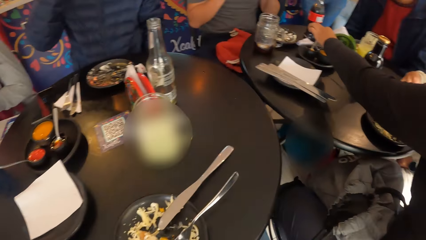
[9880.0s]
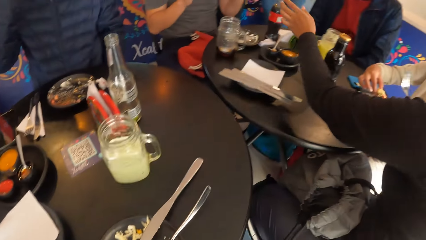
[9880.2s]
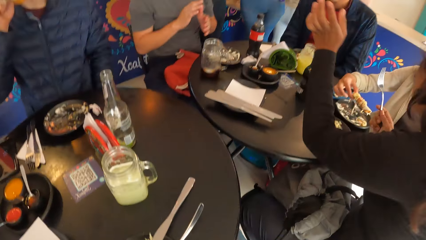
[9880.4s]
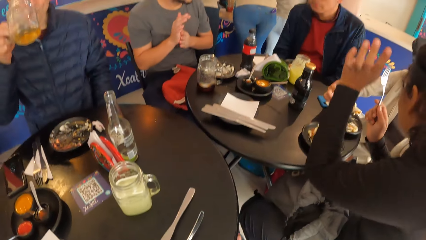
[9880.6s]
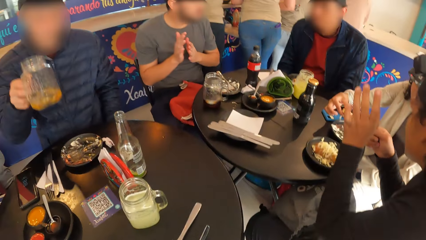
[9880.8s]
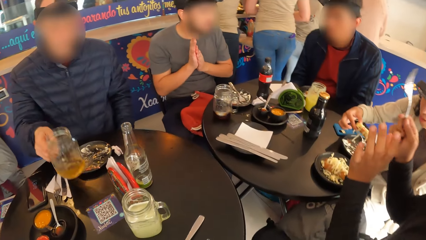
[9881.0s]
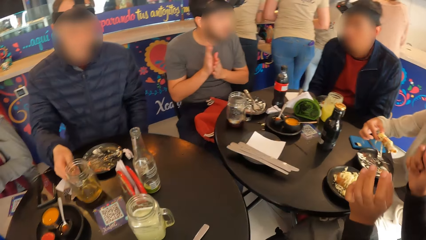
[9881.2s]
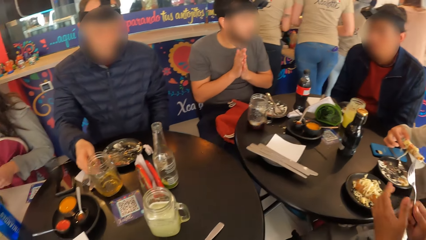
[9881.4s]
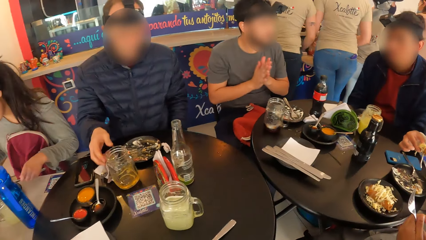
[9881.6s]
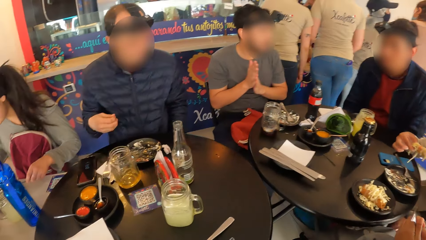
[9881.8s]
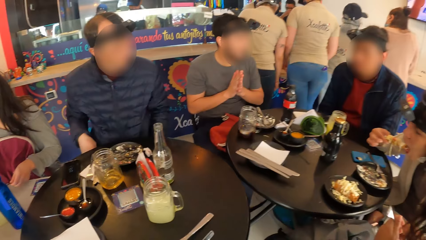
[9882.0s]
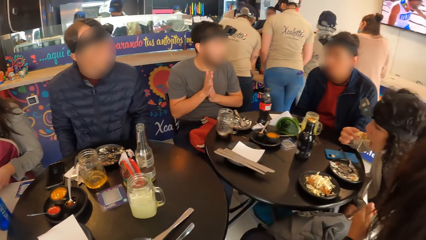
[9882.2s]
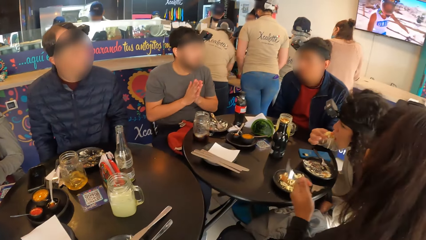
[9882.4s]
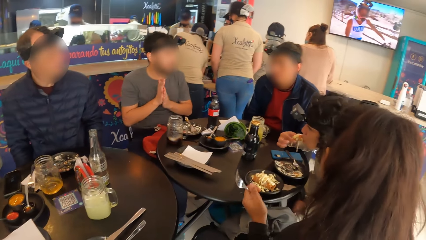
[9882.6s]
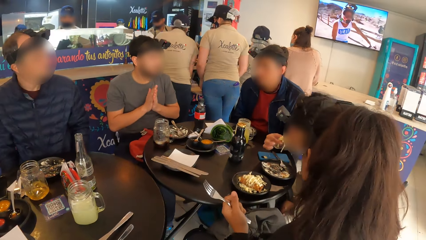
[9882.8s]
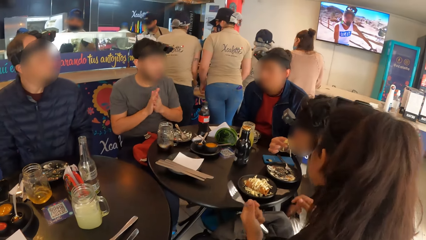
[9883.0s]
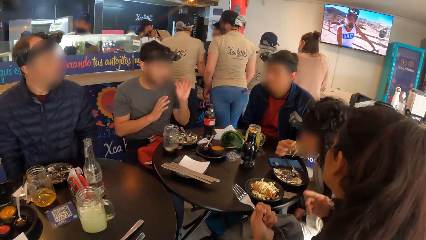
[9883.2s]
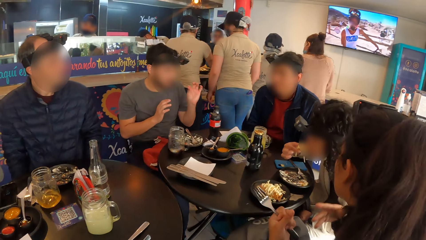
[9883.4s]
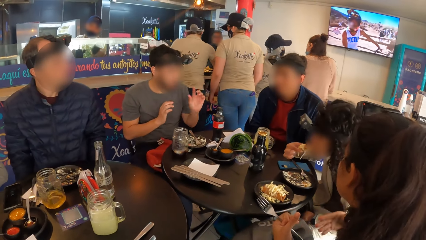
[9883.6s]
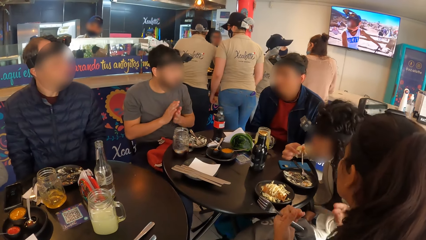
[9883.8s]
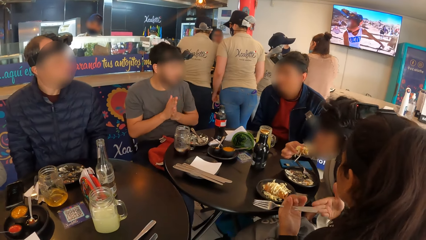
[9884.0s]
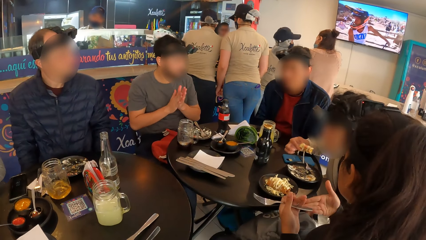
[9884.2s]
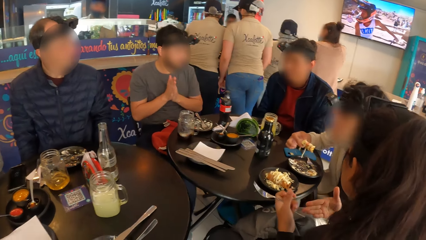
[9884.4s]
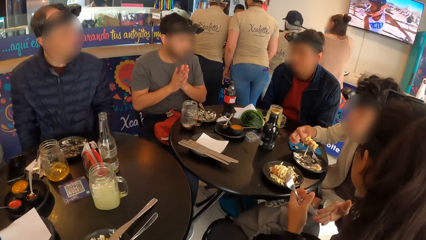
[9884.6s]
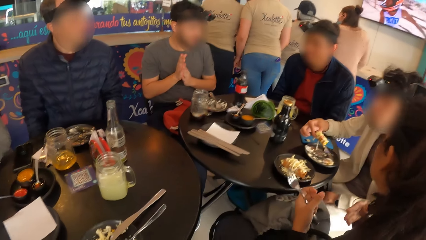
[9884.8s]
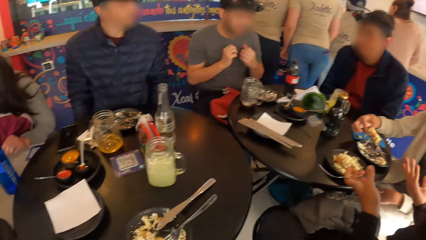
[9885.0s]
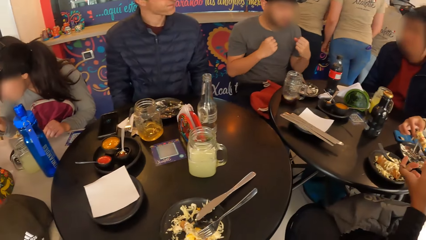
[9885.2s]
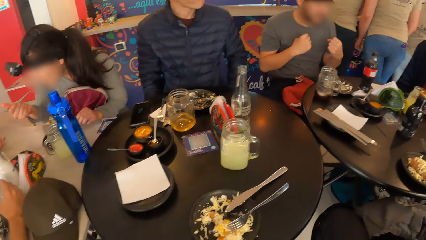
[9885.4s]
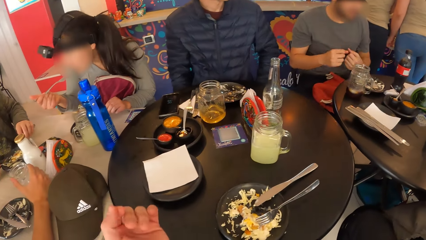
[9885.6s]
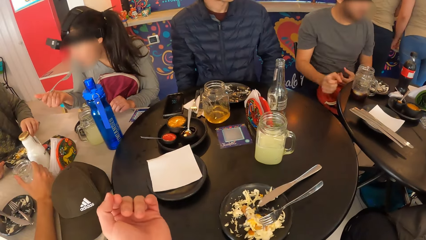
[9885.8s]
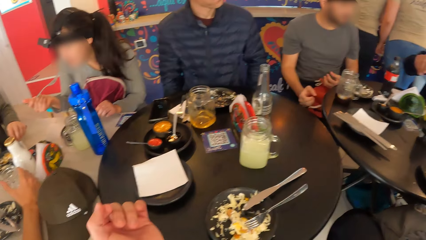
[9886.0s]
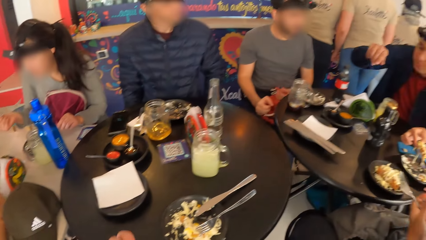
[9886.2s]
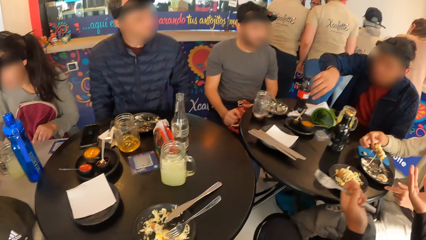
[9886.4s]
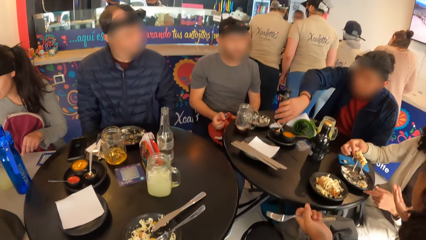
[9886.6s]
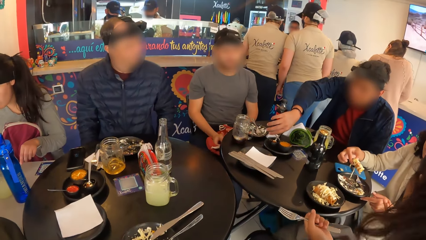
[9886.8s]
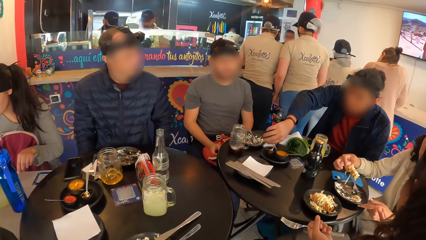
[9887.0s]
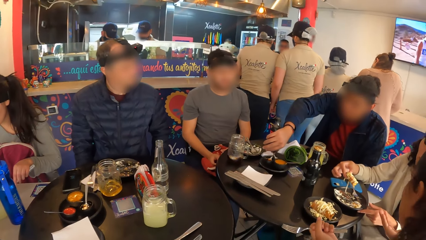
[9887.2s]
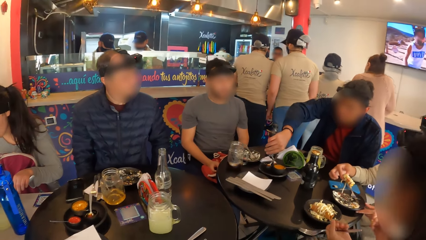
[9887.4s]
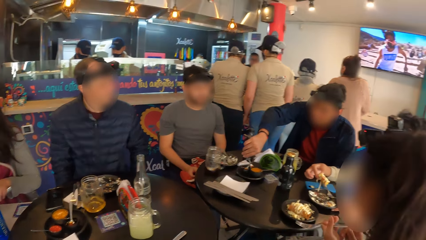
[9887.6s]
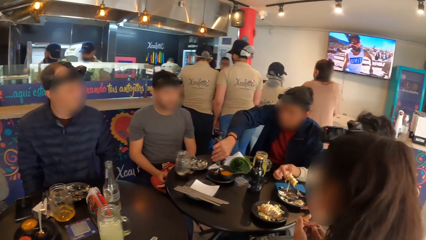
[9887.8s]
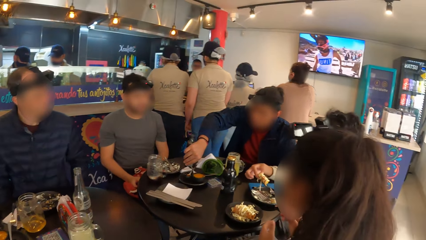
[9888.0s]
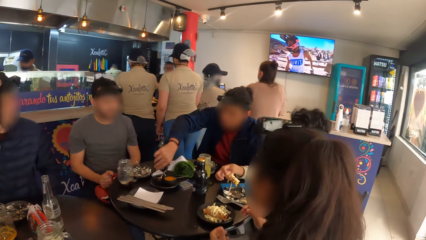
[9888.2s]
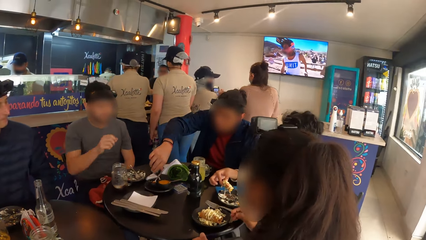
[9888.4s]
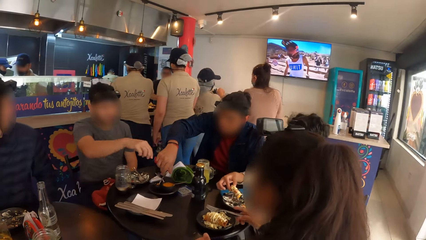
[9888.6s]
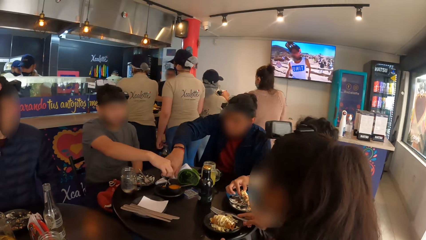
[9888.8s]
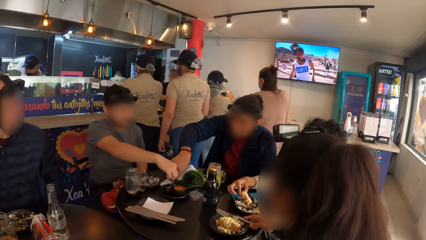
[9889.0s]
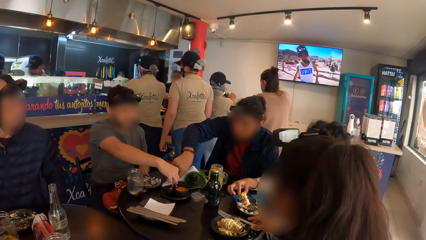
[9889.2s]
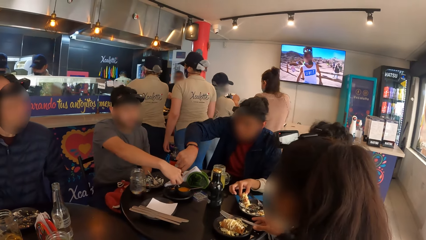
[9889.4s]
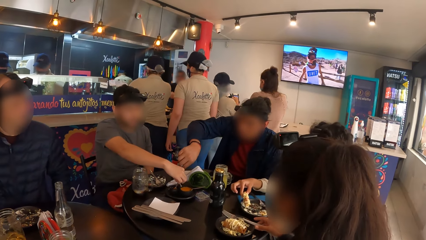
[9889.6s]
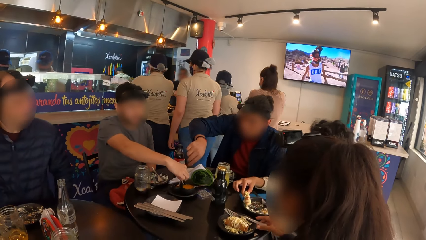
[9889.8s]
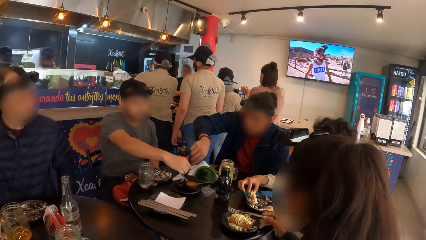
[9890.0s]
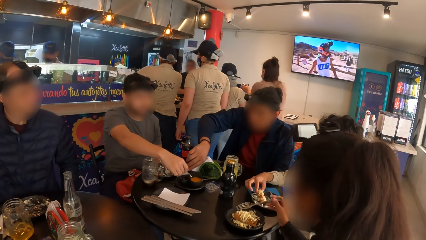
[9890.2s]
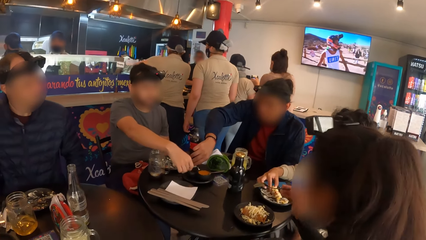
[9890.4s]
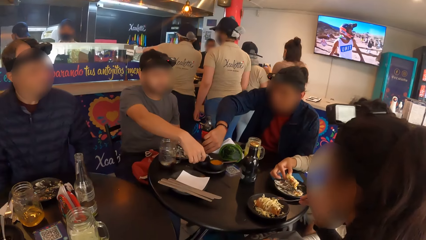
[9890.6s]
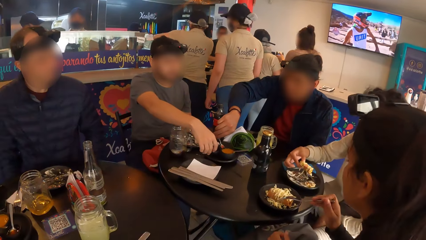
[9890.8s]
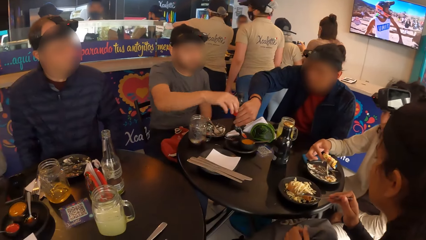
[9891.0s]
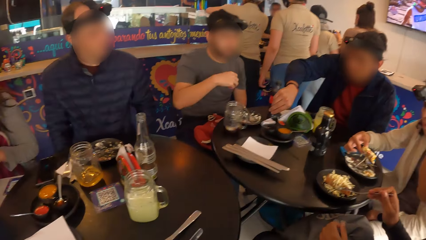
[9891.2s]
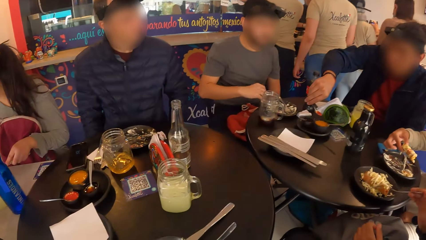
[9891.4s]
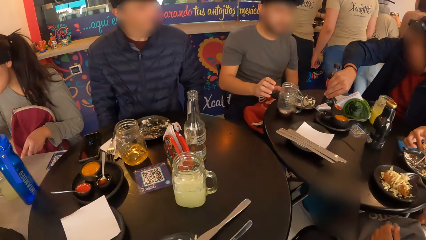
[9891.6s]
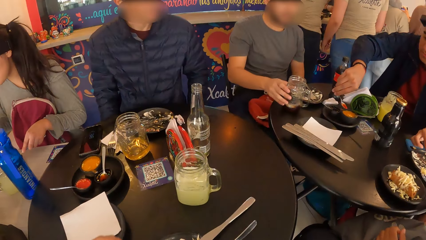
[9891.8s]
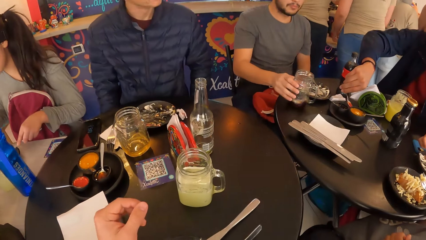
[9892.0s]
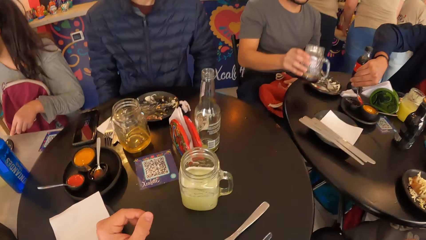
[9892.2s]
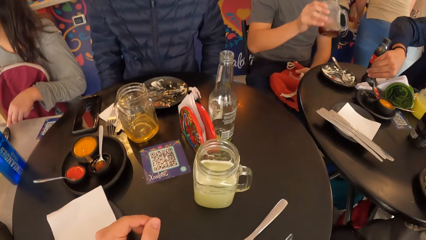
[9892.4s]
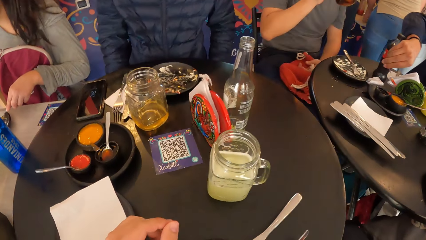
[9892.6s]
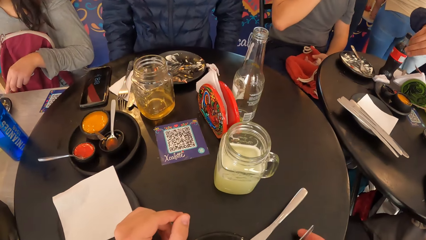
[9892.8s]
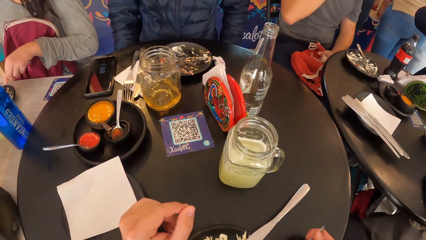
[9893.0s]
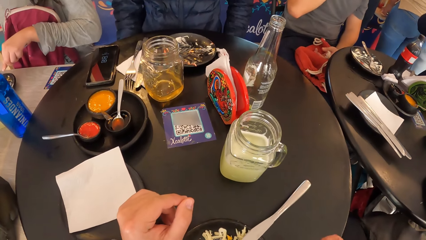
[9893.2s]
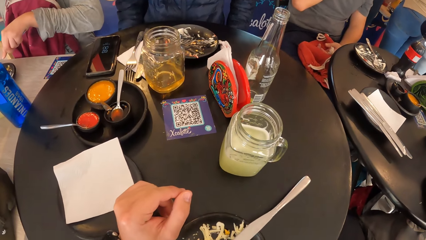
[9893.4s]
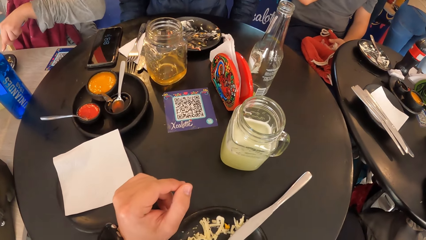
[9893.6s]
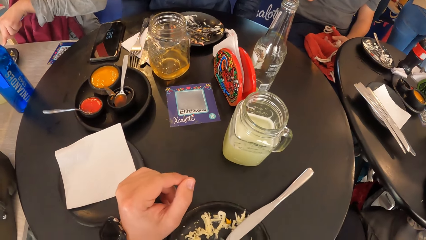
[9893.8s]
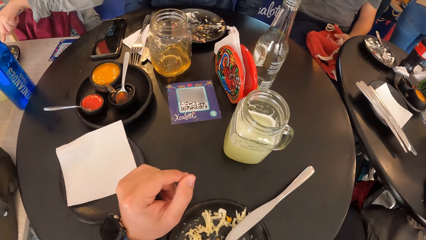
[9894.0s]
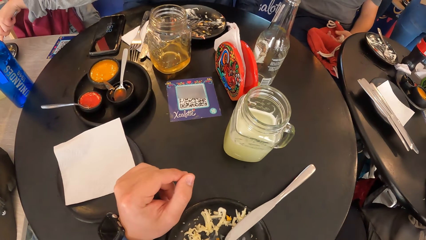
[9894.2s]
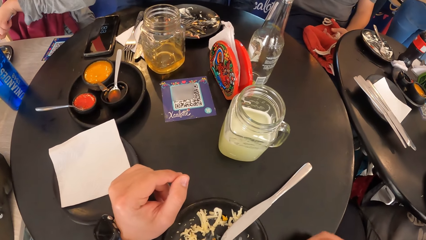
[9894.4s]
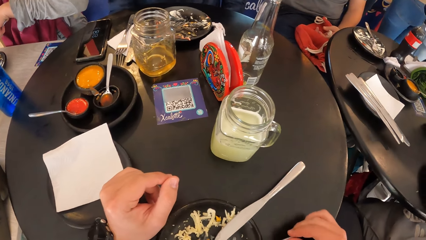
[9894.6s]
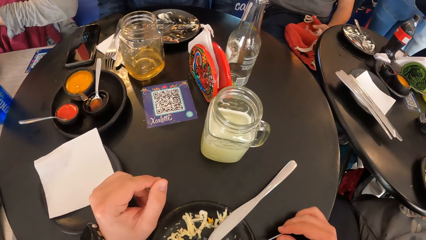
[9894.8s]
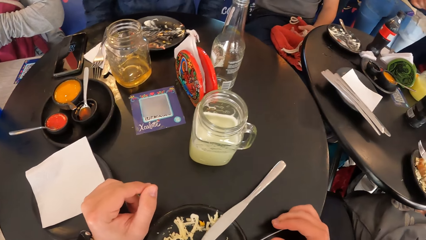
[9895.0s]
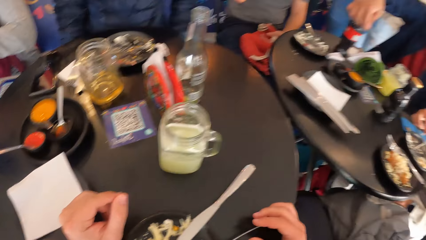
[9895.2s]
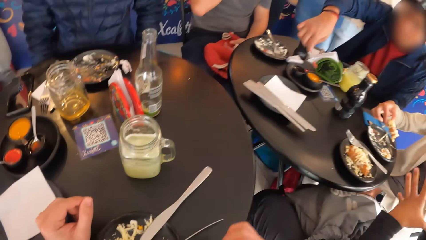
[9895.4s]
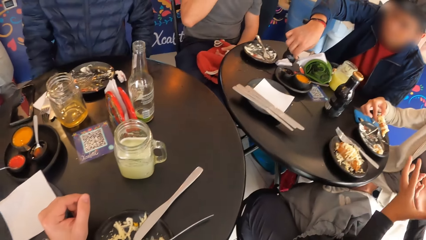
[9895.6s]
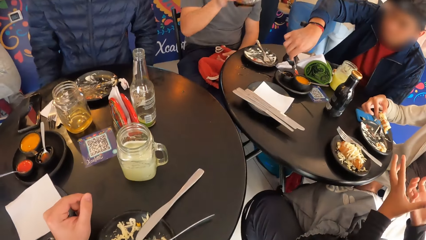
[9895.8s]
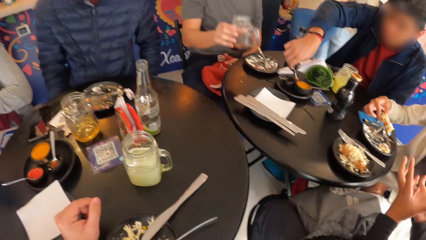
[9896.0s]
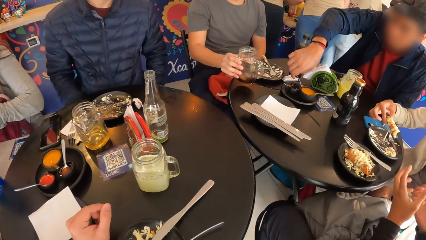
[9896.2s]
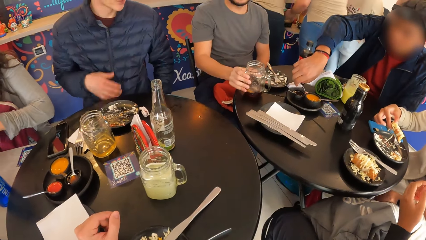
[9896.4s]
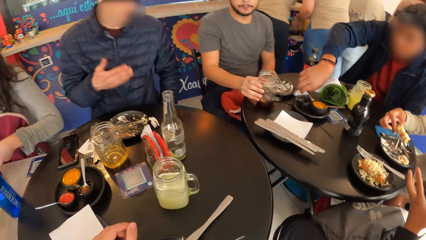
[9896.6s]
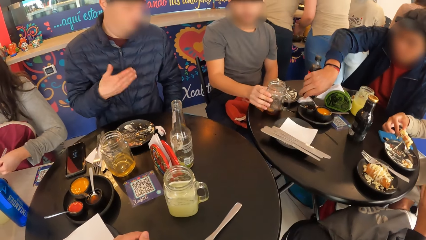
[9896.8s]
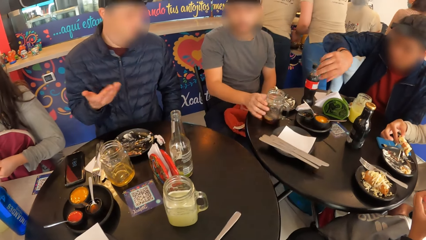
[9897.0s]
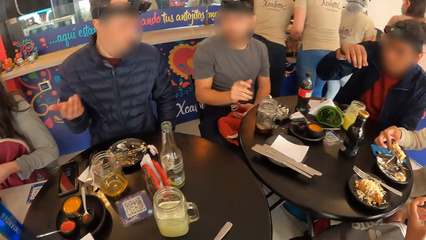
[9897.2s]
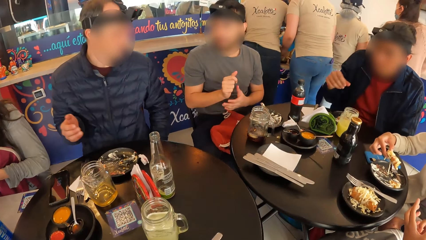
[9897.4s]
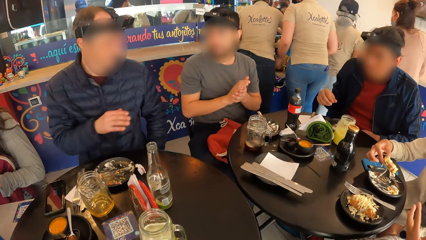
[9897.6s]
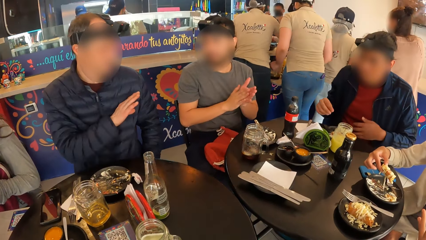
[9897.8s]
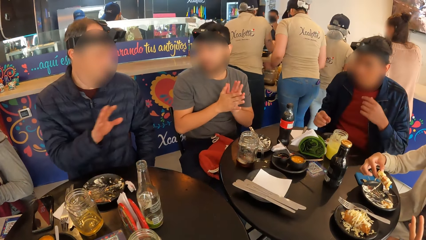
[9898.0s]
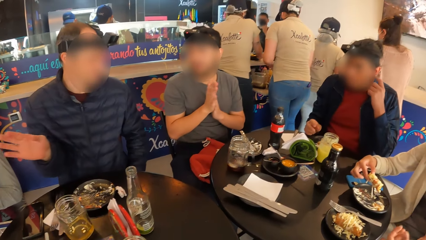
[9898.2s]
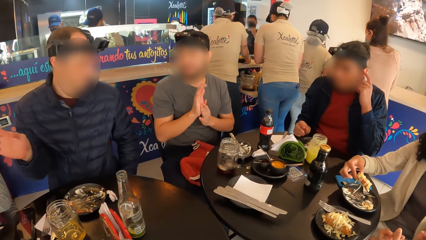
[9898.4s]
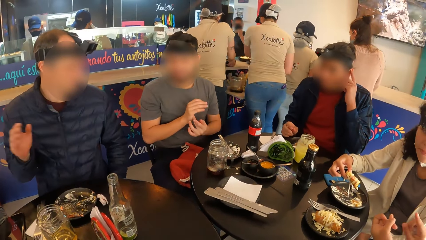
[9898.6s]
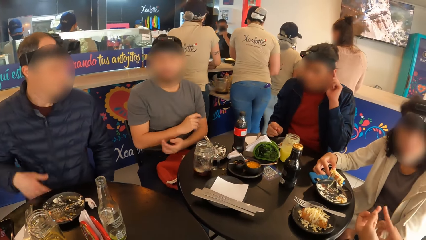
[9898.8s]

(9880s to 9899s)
A man drops the cup on the table with his right hand. The camera wearer looks around. She stretches a hand. The man drops the spoon in the bowl on the table with his right hand. The man picks up the cup from the table with his right hand. The camera wearer looks around. The man drinks soda from the cup with his right hand. The camera wearer eats salad from the plate on the table with the fork in her right hand. She drops the fork on the plate on the table with her right hand. She puts her hands on the table. Another man drops the spoon in the bowl on the table with his right hand. The first man drops the cup on the table with his right hand.
